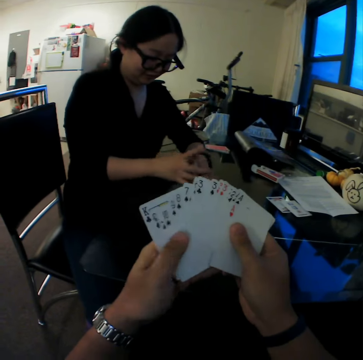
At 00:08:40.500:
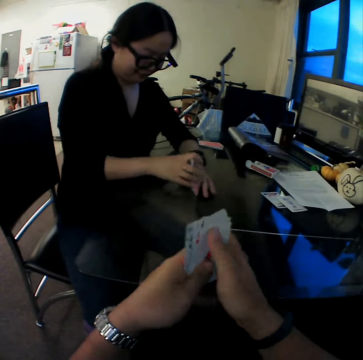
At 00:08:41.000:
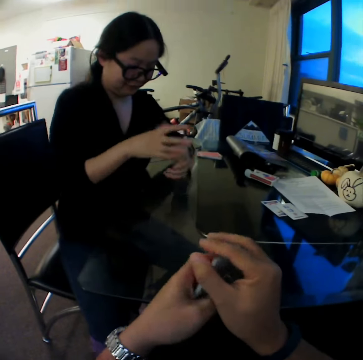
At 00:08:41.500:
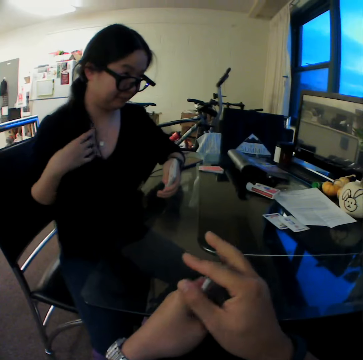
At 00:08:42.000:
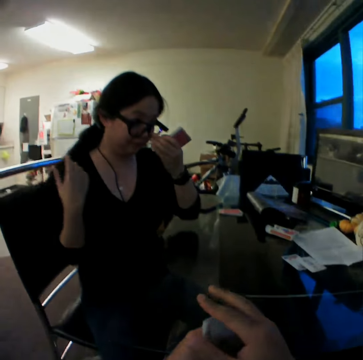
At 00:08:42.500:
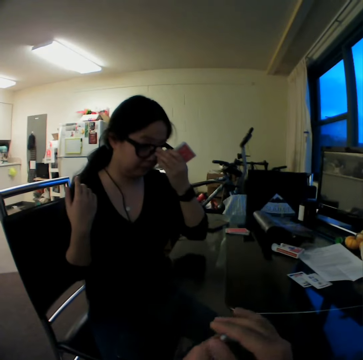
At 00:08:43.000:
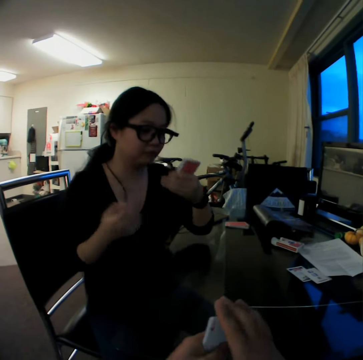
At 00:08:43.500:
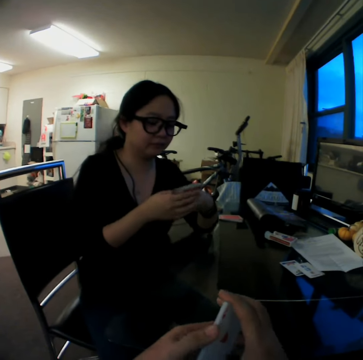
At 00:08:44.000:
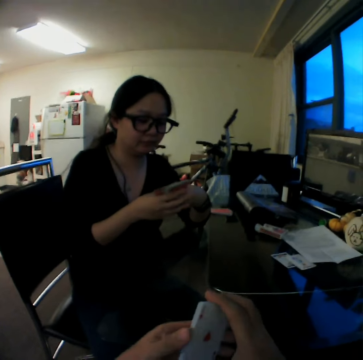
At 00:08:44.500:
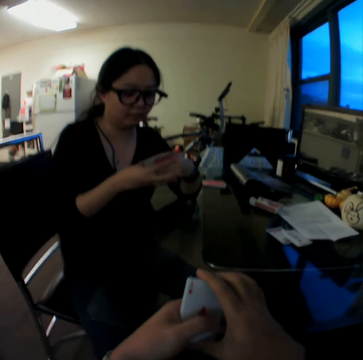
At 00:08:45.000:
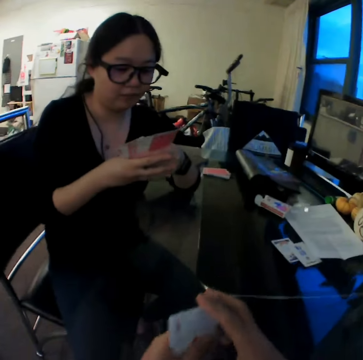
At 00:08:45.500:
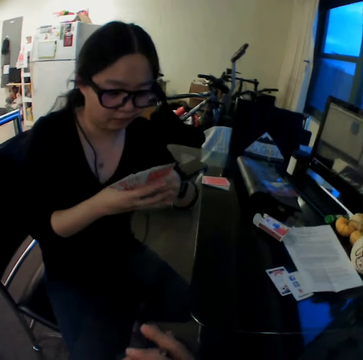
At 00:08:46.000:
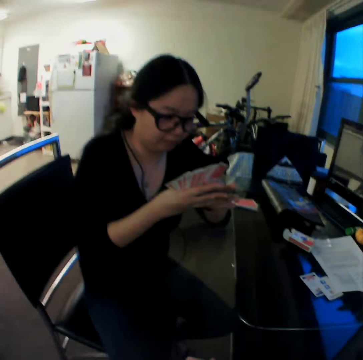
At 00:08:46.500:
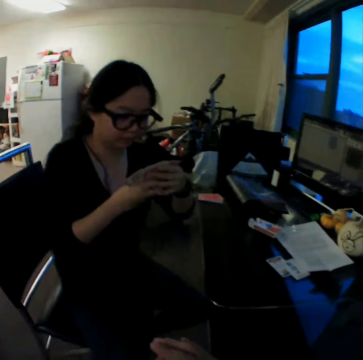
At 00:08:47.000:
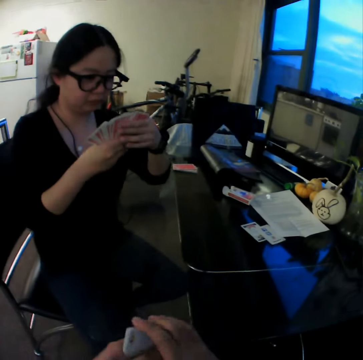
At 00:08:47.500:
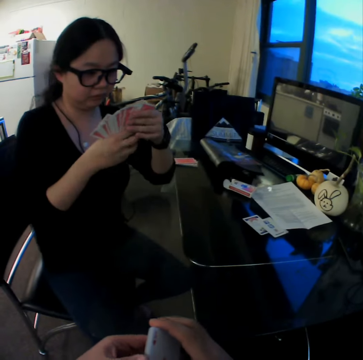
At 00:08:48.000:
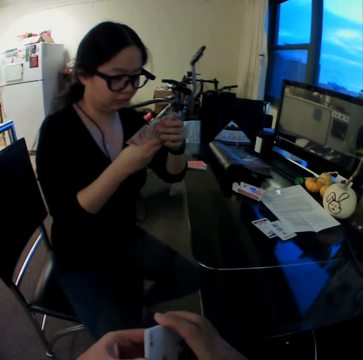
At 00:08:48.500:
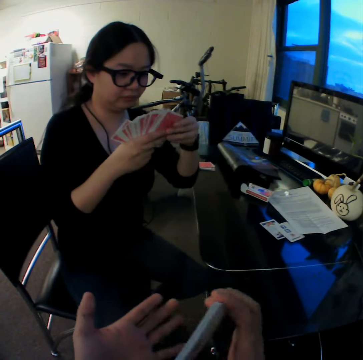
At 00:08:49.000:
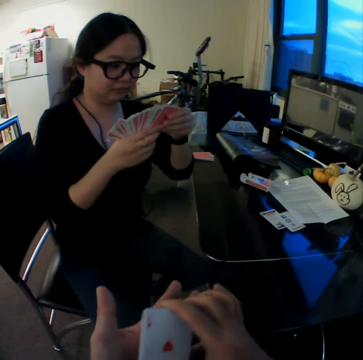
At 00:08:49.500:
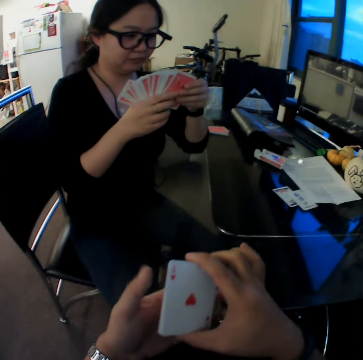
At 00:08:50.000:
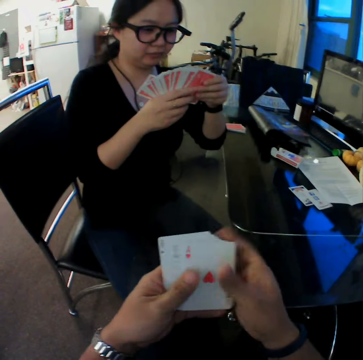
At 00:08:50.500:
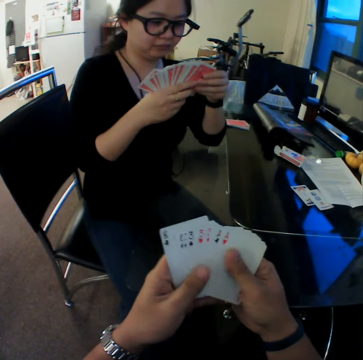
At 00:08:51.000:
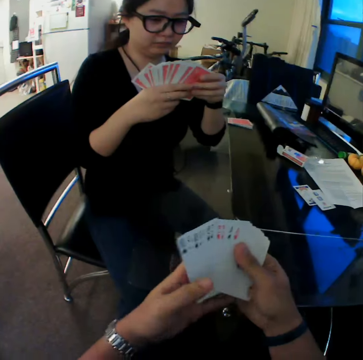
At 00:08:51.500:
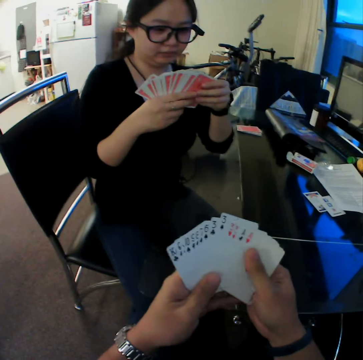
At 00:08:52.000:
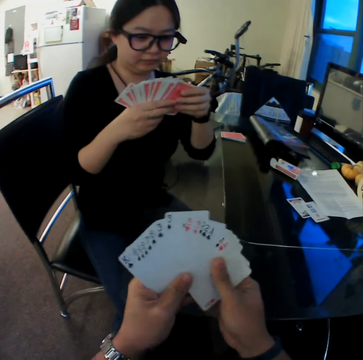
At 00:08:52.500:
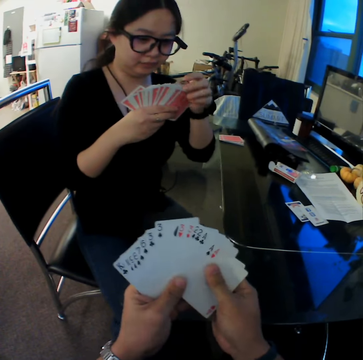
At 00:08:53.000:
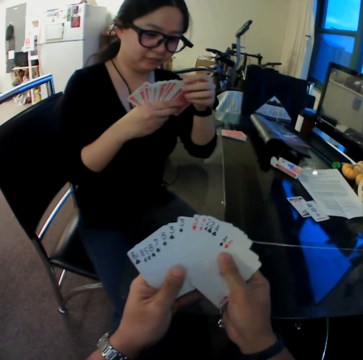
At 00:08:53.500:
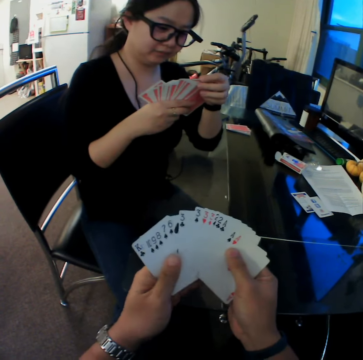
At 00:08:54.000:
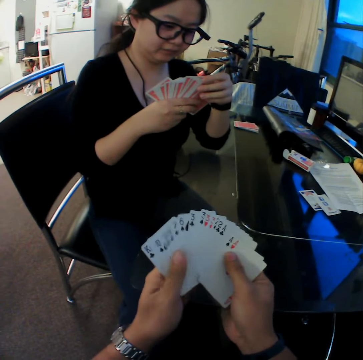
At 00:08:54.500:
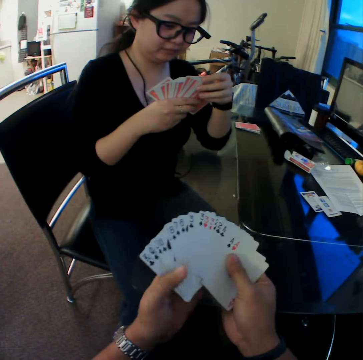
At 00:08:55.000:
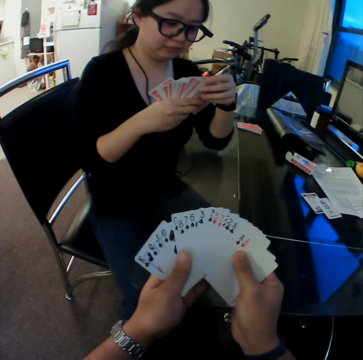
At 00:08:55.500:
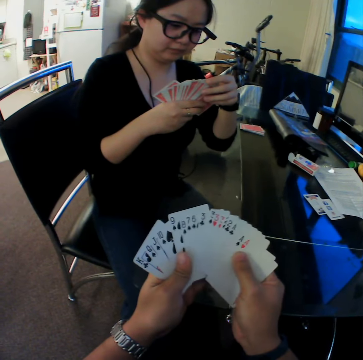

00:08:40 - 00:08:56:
The camera wearer arranges the cards. The woman adjusts her glasses and looks through the cards. The camera wearer looks through the cards.

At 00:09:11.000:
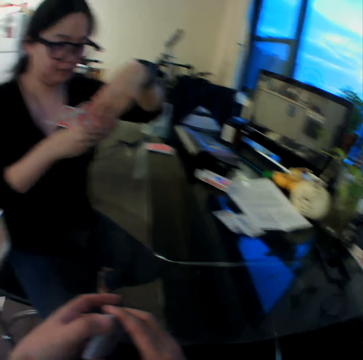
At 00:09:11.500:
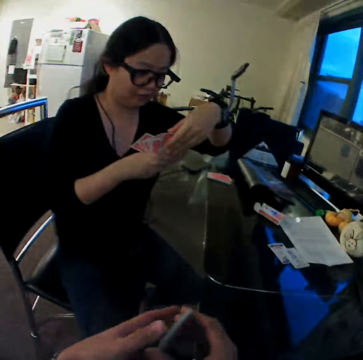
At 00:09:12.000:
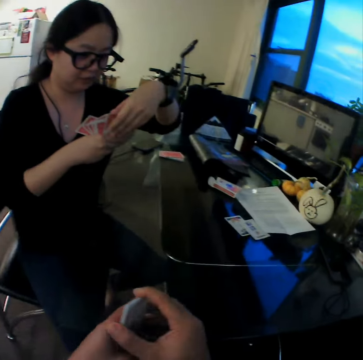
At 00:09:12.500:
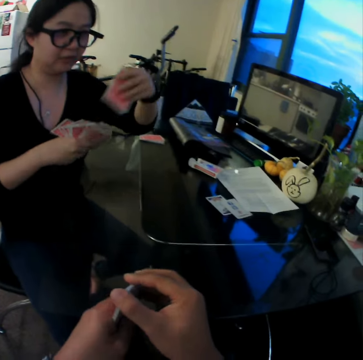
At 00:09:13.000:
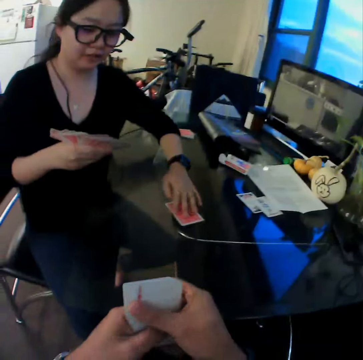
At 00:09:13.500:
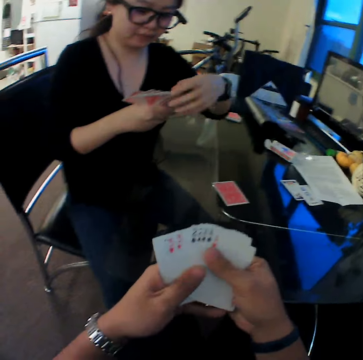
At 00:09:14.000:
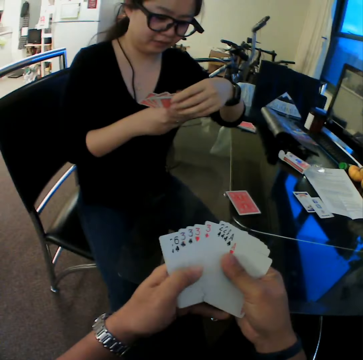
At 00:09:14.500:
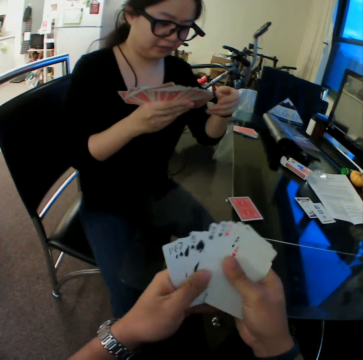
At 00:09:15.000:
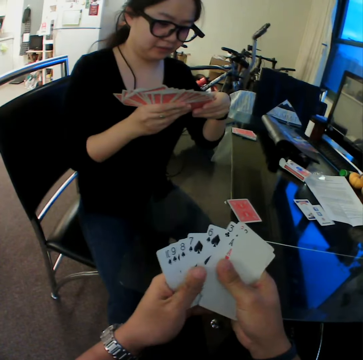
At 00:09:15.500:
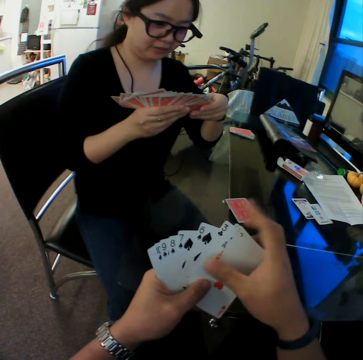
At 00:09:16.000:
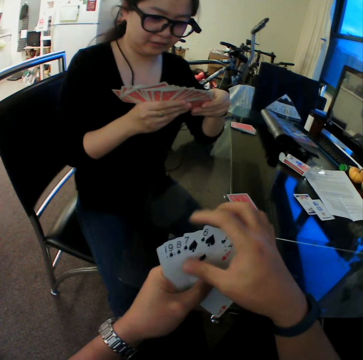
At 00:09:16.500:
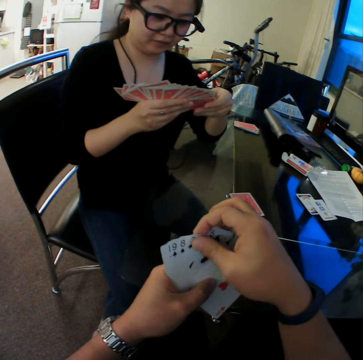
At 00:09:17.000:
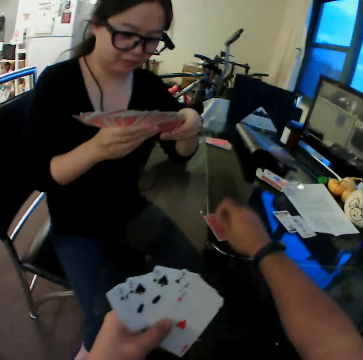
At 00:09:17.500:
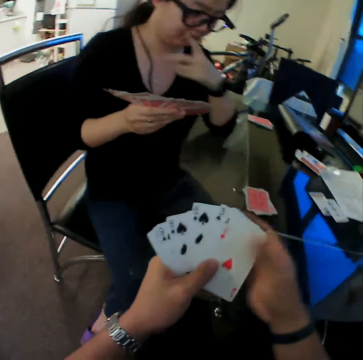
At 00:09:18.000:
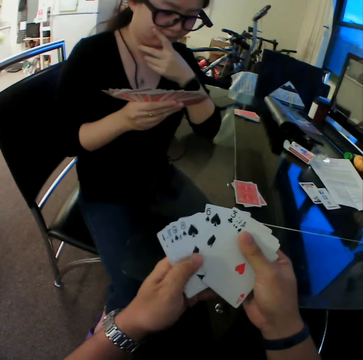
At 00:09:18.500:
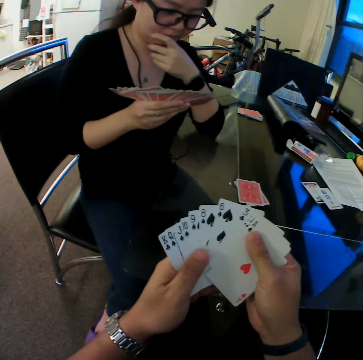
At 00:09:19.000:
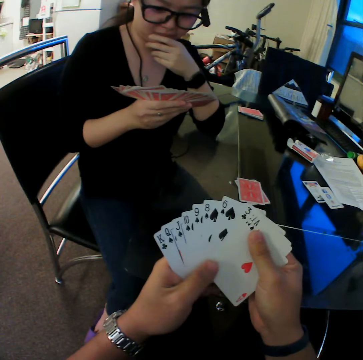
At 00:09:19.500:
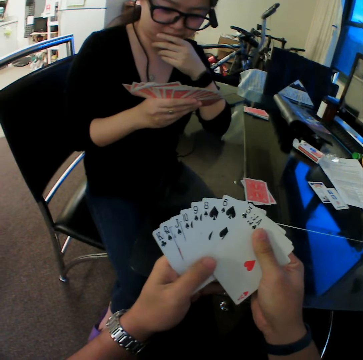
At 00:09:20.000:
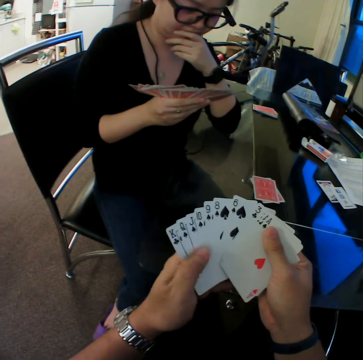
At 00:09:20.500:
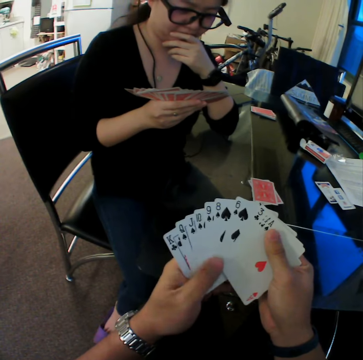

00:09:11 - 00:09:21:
The woman drops the card on the table with her left hand. The camera wearer looks through the cards. He drops the cards on the table with his right hand.

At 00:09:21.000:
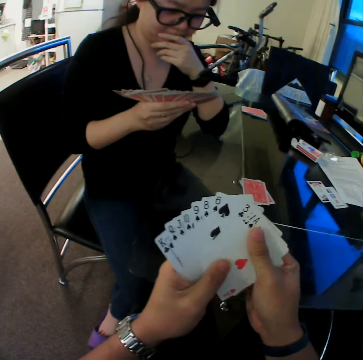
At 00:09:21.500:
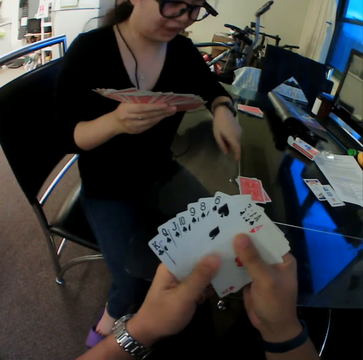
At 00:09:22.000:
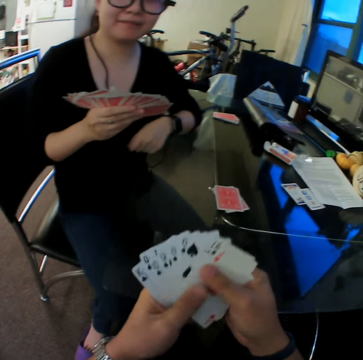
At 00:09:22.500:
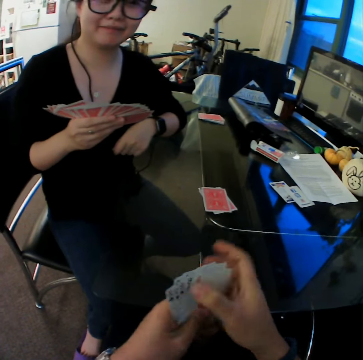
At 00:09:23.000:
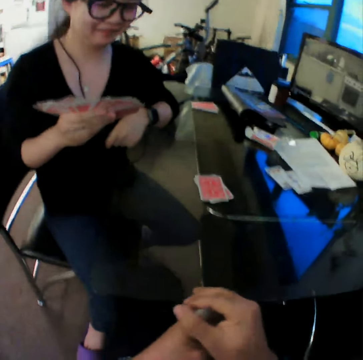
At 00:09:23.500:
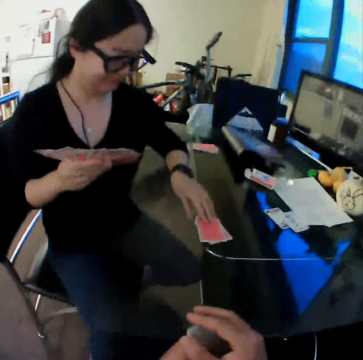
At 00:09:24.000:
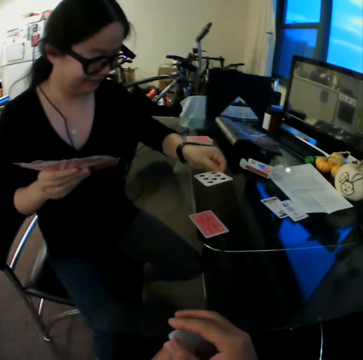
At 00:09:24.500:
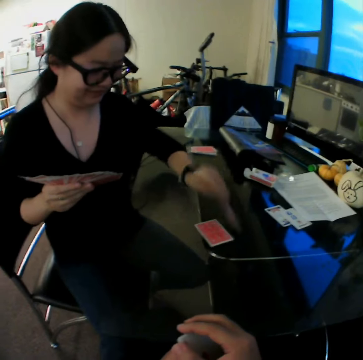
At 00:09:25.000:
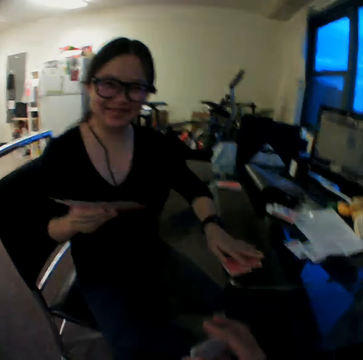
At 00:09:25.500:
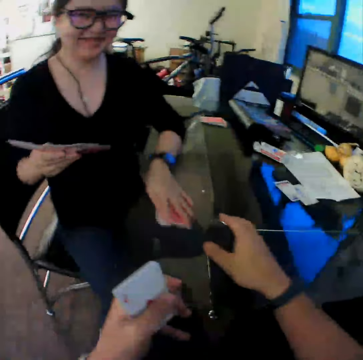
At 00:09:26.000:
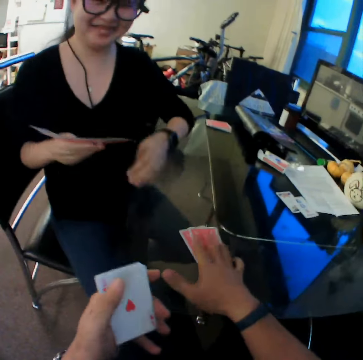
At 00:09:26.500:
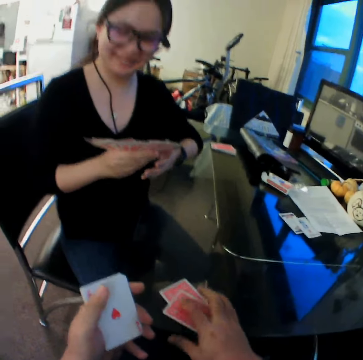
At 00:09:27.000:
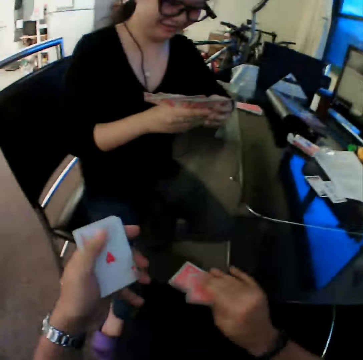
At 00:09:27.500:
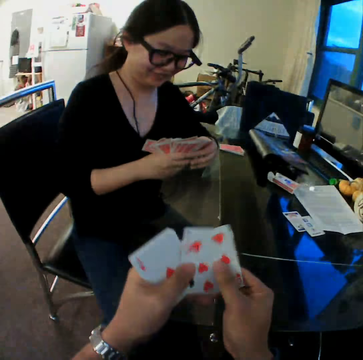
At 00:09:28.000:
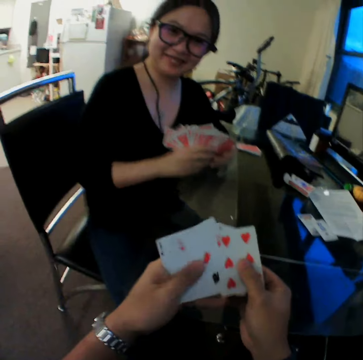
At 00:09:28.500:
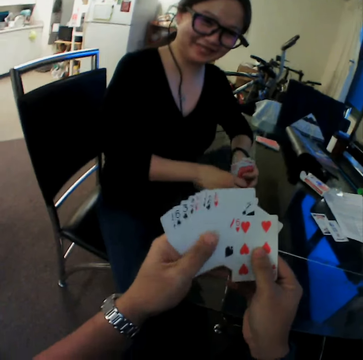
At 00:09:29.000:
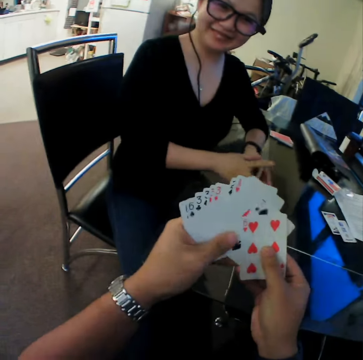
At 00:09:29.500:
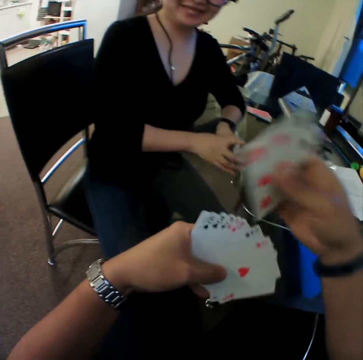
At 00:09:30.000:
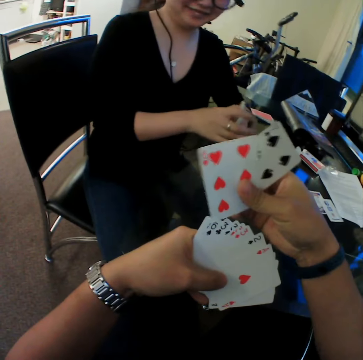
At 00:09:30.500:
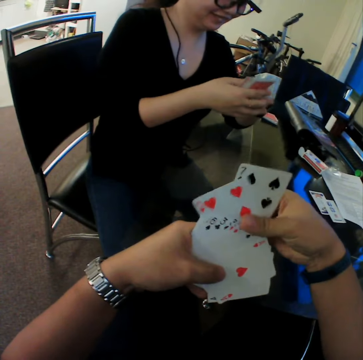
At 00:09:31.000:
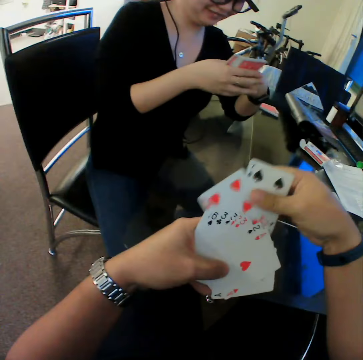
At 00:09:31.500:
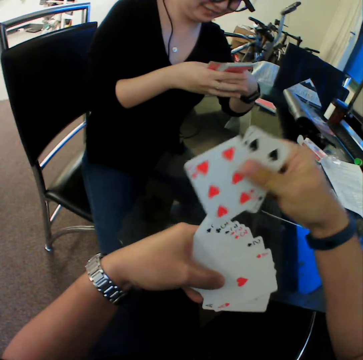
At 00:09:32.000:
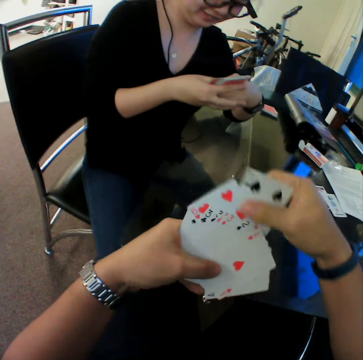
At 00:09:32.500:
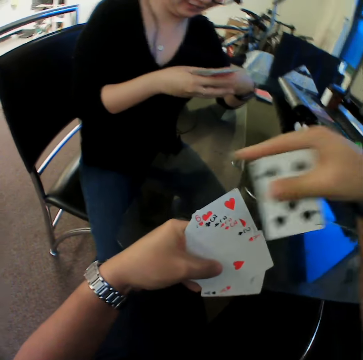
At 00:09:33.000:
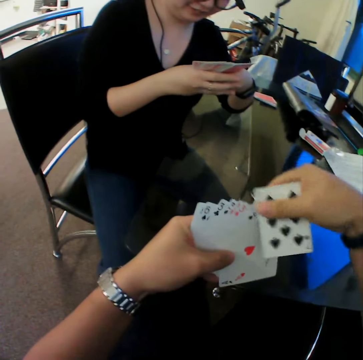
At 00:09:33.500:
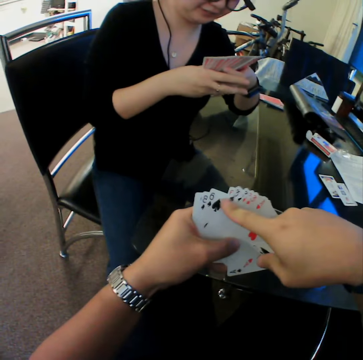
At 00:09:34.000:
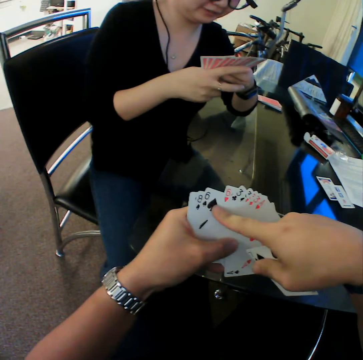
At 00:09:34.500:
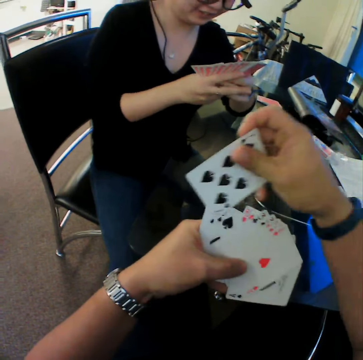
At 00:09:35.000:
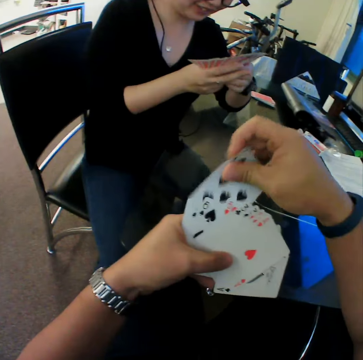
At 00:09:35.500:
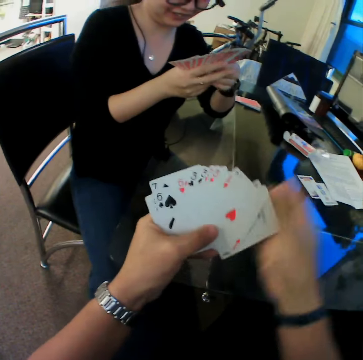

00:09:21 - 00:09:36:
The woman converses with the camera wearer. The camera wearer holds the cards. The woman picks a card from the table with her left hand, turns the card, drops the card on the table with her left hand, moves the cards, and passes the cards on the table to the camera wearer with her left hand. The camera wearer picks the cards from the table with his right hand. He checks through the cards and interacts with the woman. The woman arranges the cards. The camera wearer arranges the cards. The woman hits the cards in her hands on the table and looks through the cards.
